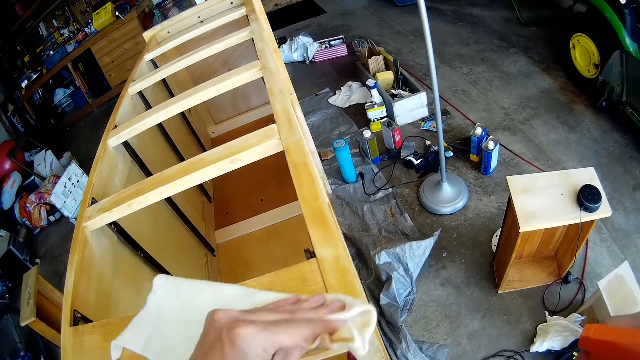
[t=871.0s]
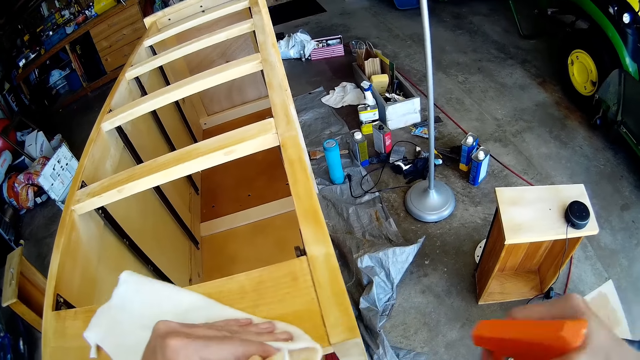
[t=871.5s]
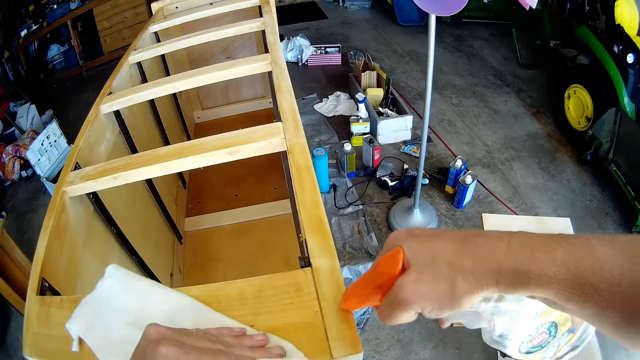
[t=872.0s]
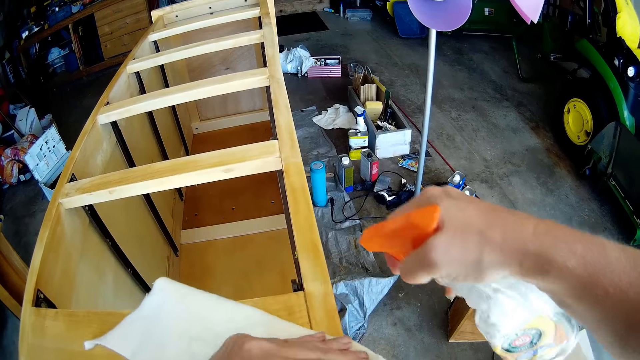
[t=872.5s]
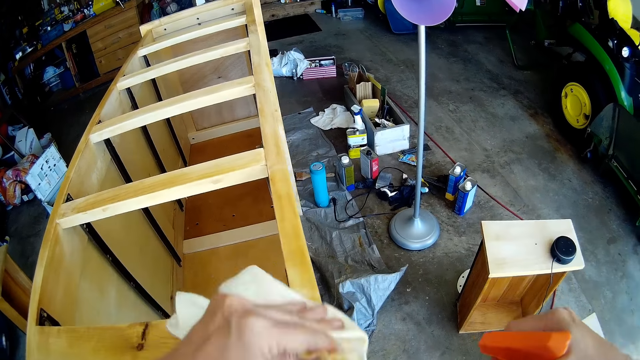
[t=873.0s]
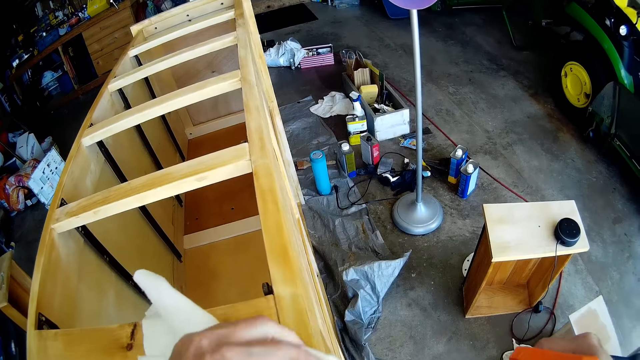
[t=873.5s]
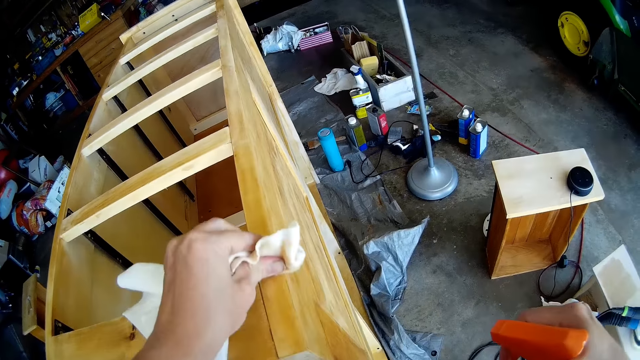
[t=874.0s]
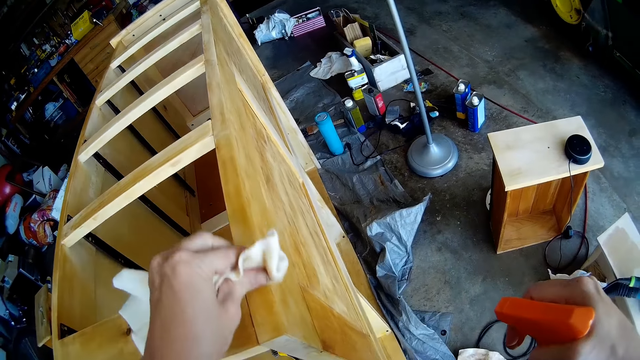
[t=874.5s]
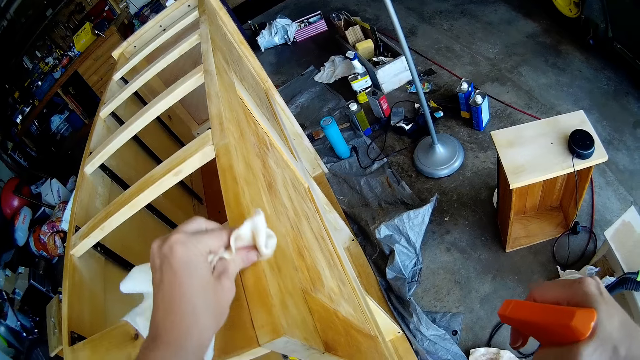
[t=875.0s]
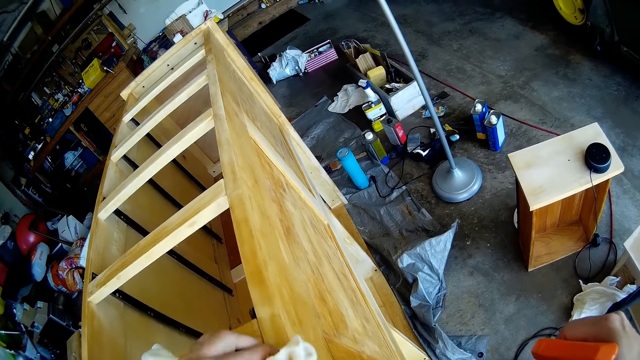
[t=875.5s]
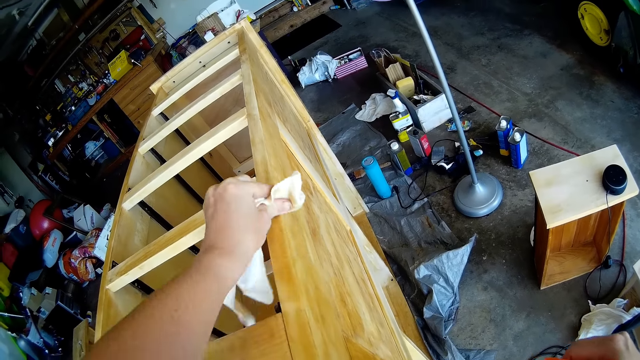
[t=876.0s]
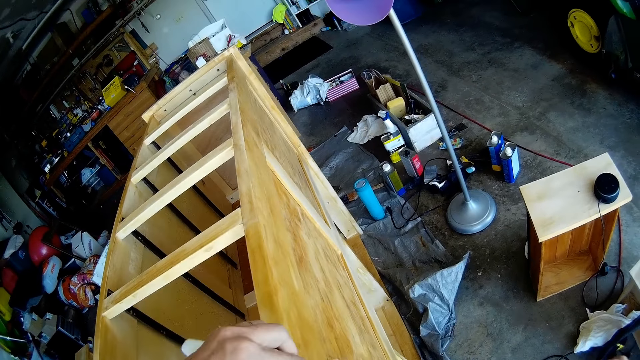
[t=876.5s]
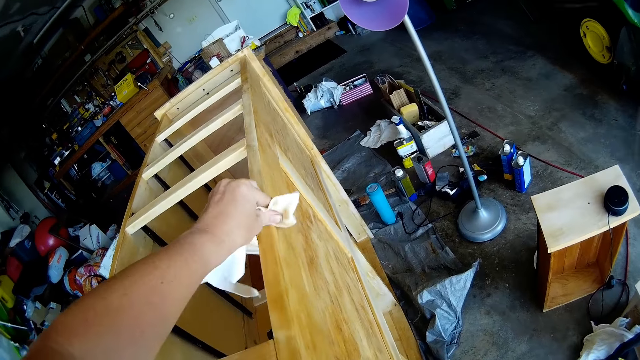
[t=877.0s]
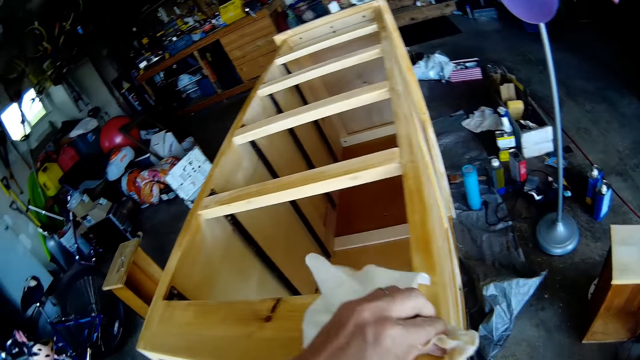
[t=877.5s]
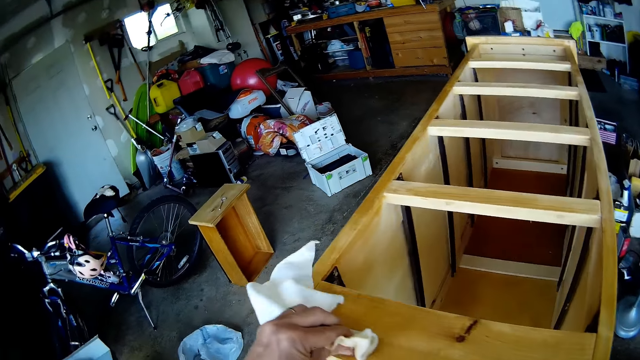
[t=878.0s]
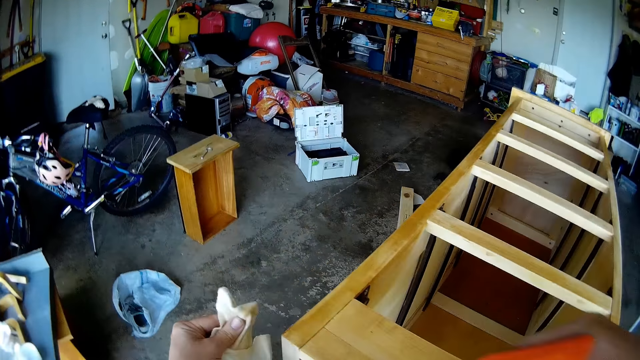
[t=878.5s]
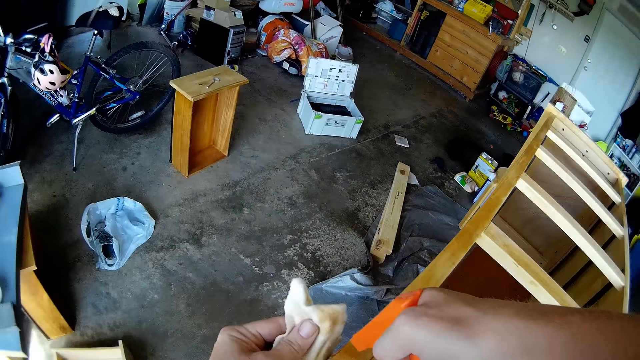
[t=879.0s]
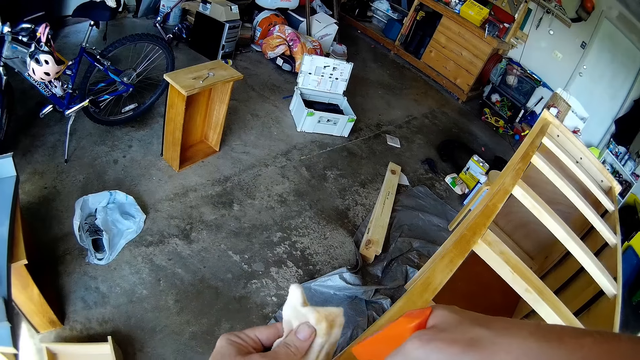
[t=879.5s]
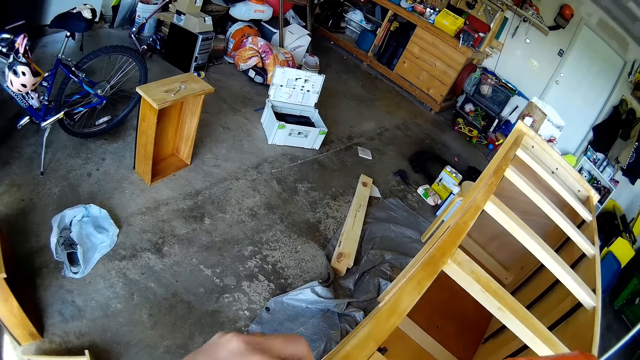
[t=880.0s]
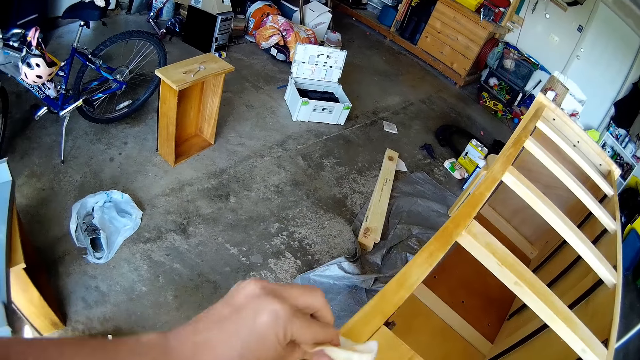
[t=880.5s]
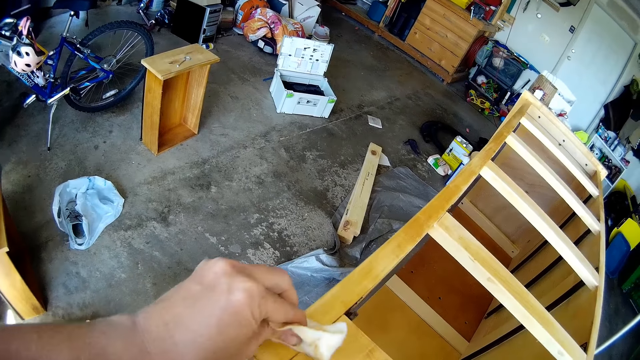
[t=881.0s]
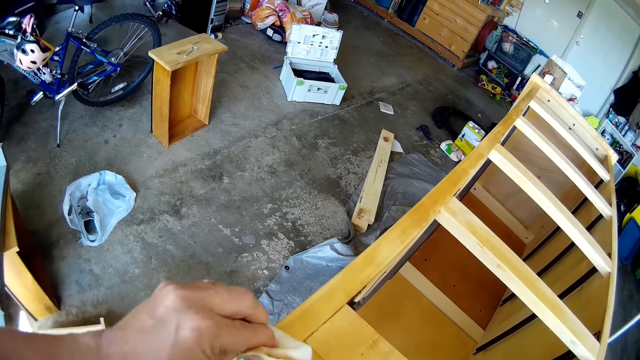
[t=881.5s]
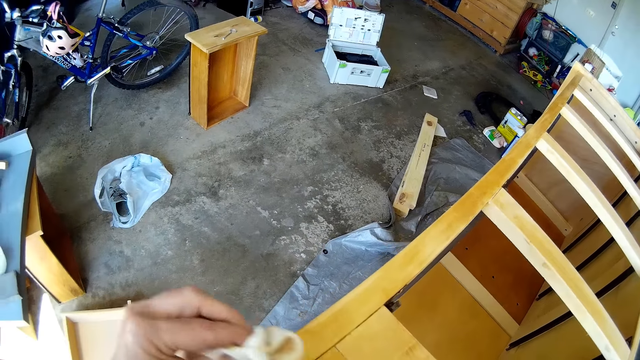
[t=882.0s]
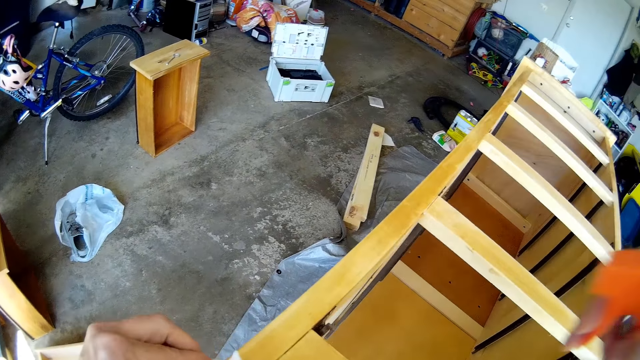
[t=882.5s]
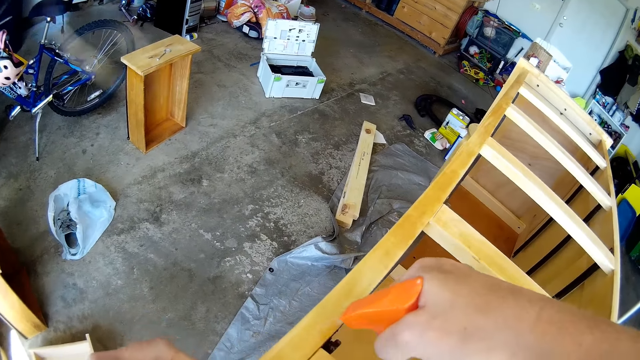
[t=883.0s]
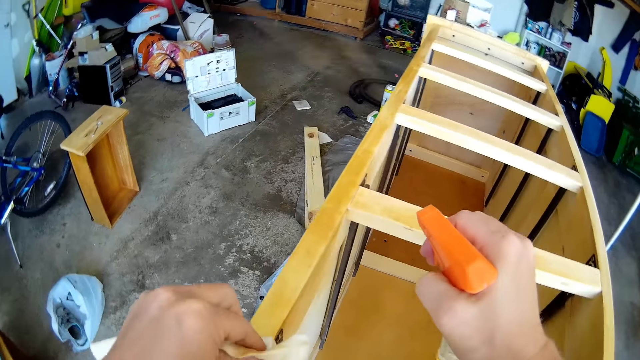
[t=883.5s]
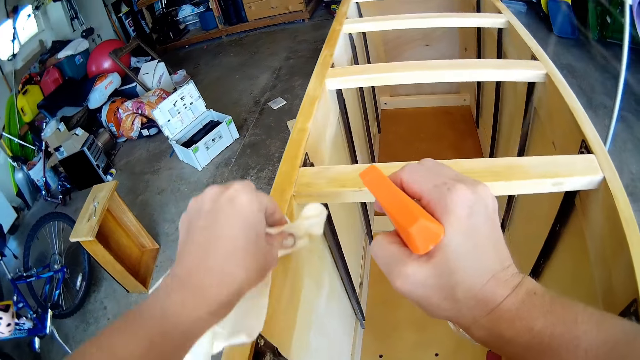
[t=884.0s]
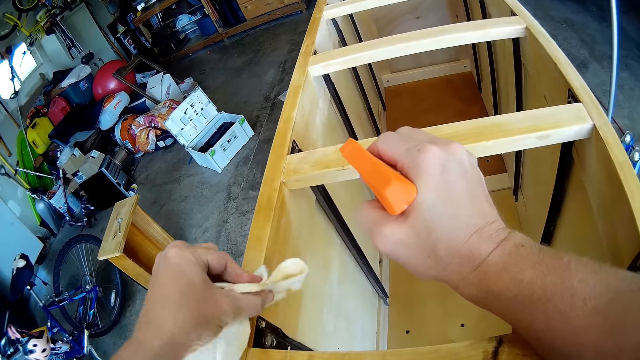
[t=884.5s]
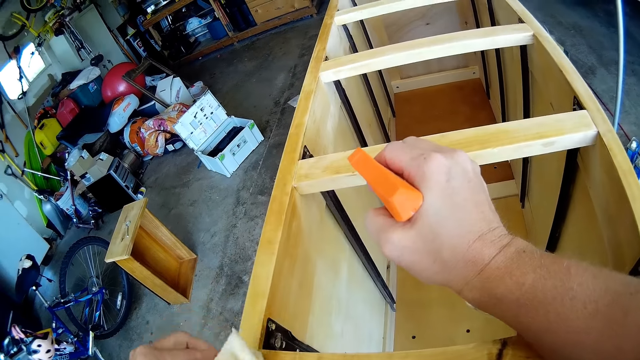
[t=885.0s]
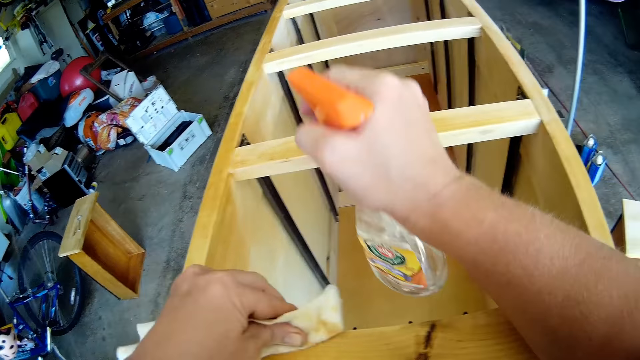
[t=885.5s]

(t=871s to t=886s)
The camera wearer sprays the cabinet or chest of drawers with the wooden furniture cleaning spray. They wipe the wooden surface with a kitchen towel or cloth. They spray on the chest of drawers. They wipe the chest of drawers with the cloth. They spray the cabinet with the wooden furniture cleaning spray. They wipe the wooden surface with the kitchen towel.

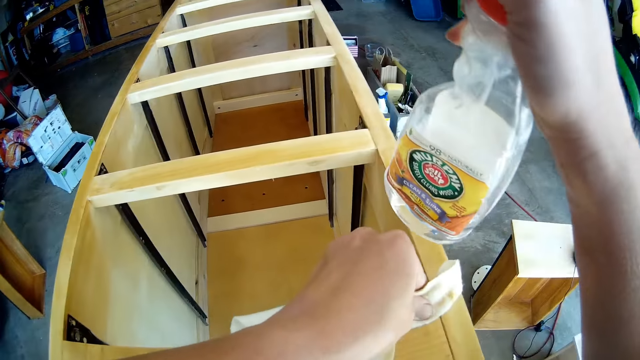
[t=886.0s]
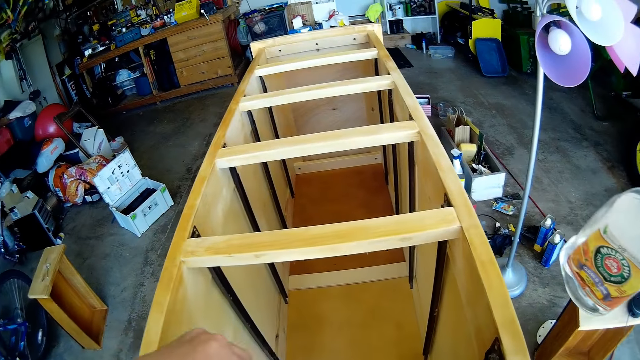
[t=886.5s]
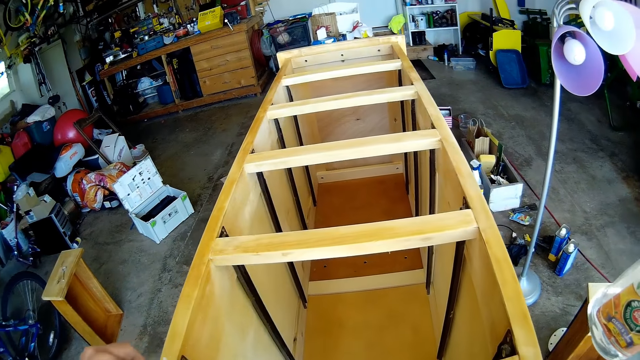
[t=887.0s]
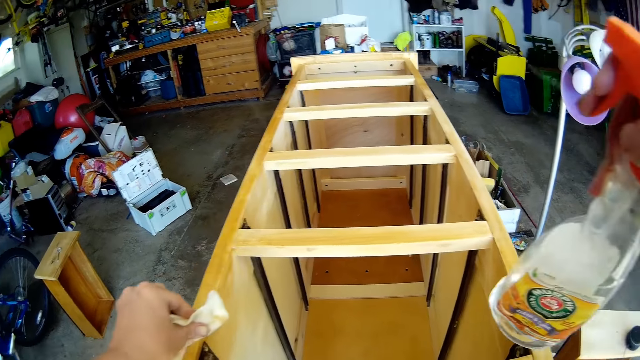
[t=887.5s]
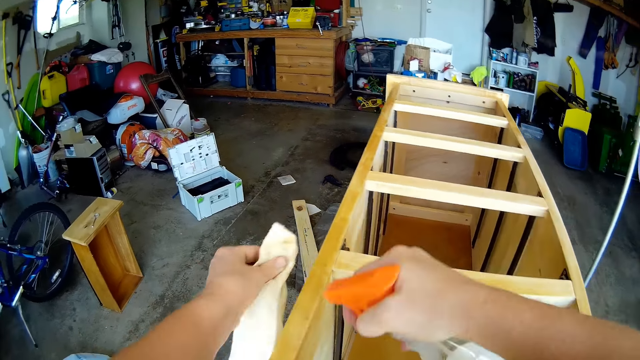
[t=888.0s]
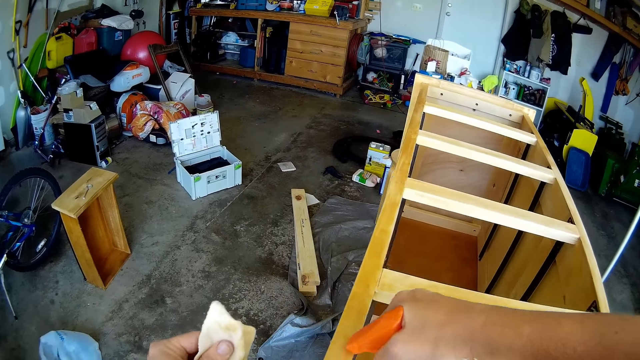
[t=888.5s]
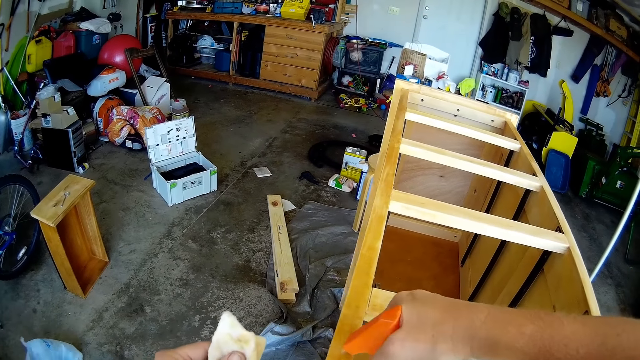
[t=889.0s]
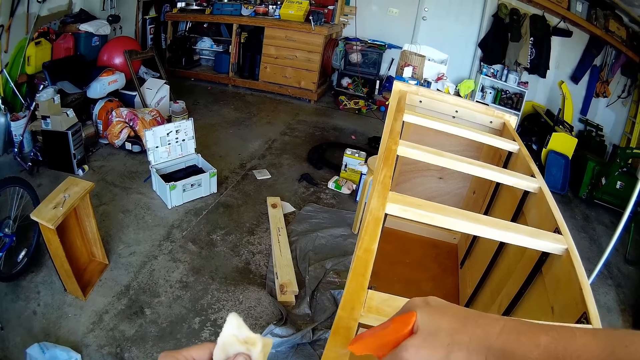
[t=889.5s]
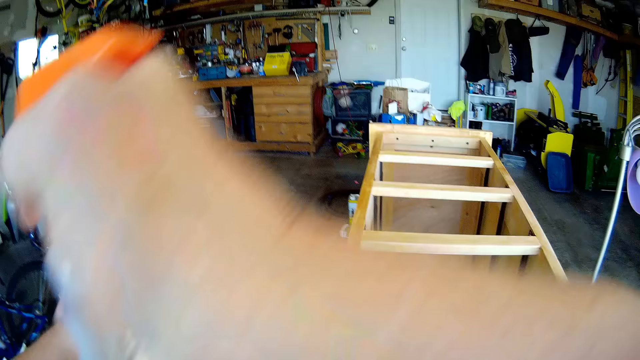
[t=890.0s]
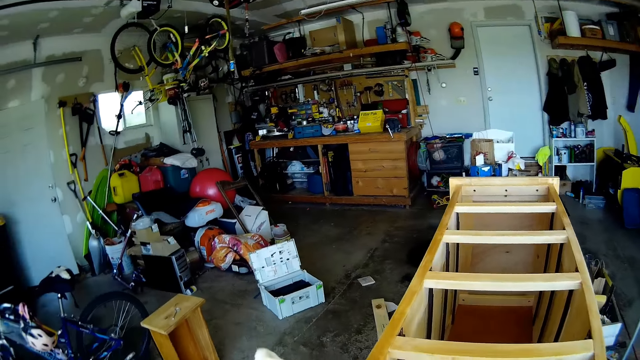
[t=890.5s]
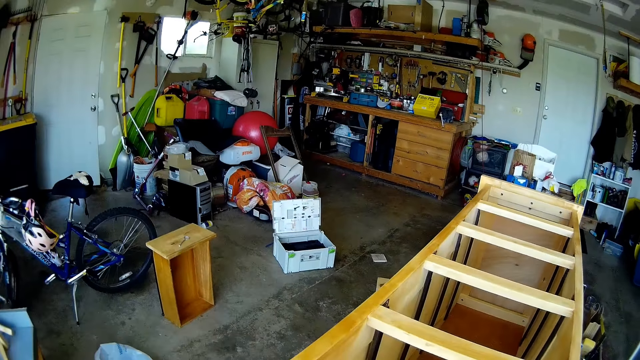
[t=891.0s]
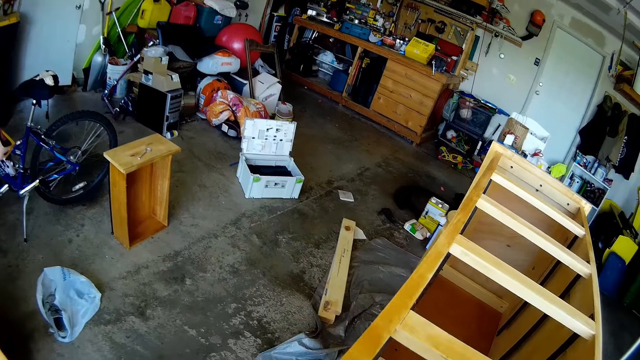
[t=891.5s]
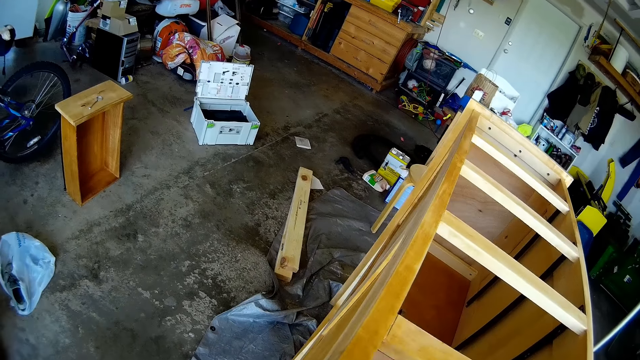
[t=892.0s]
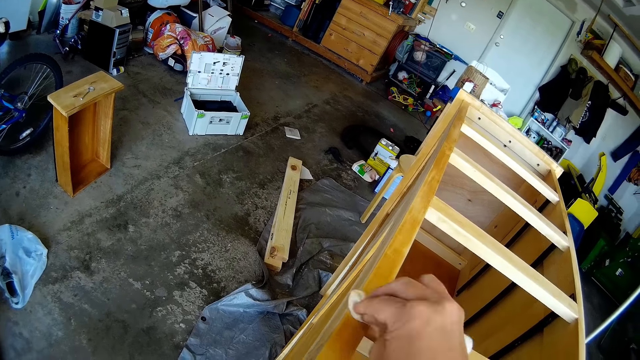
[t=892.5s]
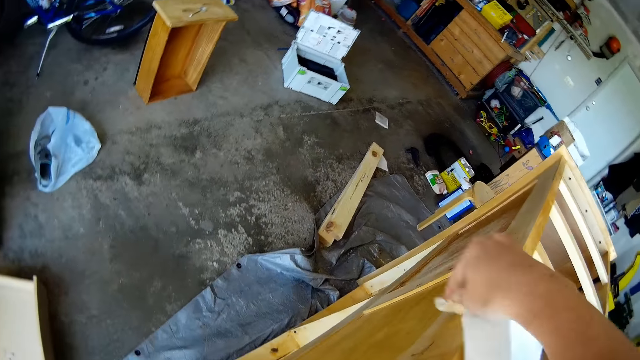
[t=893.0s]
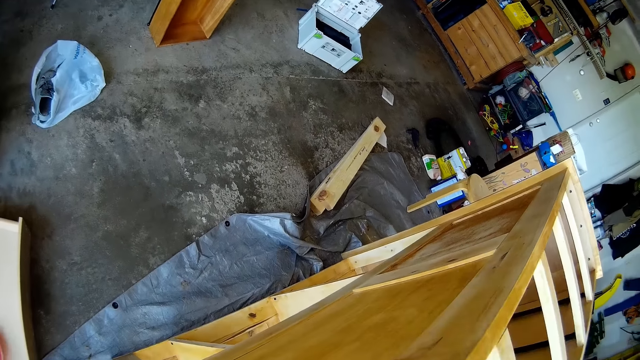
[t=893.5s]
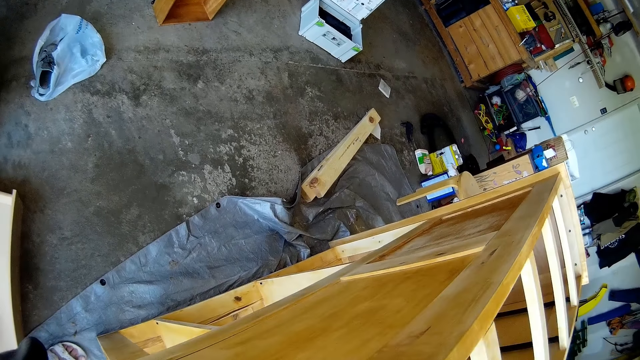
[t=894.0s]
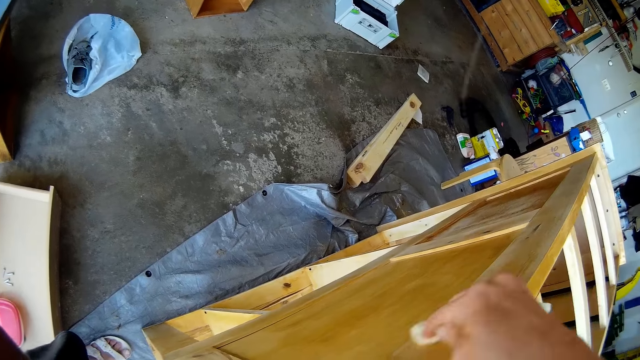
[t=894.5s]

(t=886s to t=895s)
The camera wearer sprays the cabinet with the wooden furniture cleaning spray. They wipe the wooden surface with a kitchen towel.
